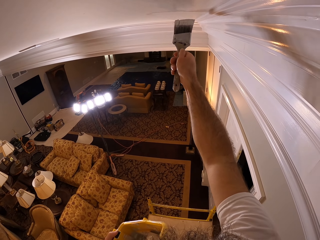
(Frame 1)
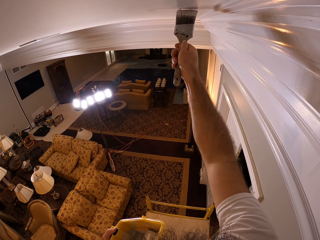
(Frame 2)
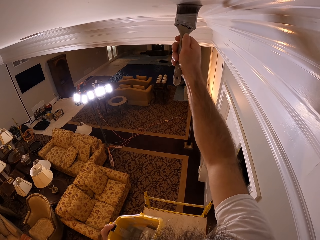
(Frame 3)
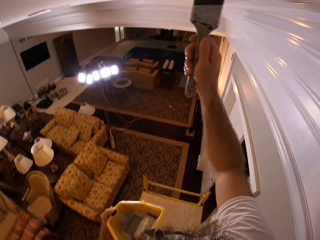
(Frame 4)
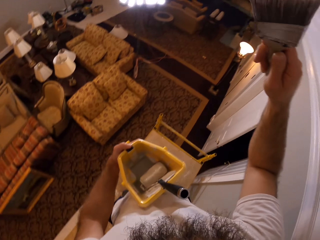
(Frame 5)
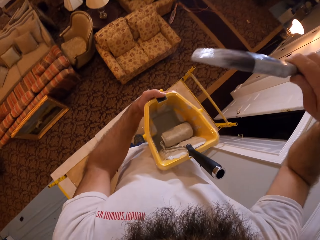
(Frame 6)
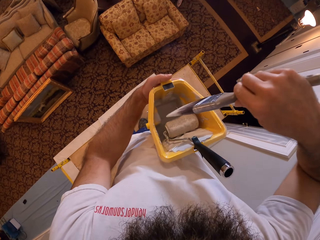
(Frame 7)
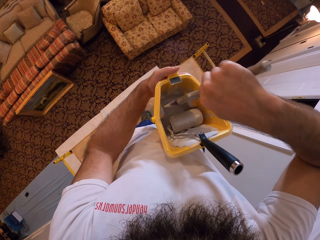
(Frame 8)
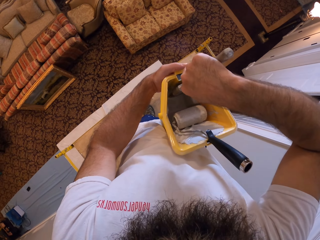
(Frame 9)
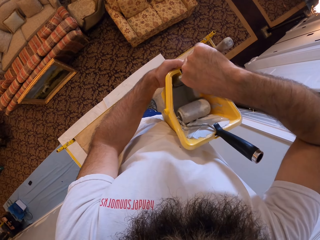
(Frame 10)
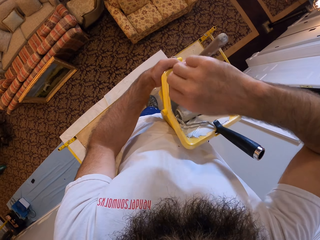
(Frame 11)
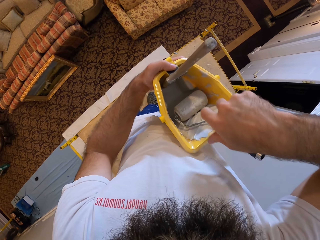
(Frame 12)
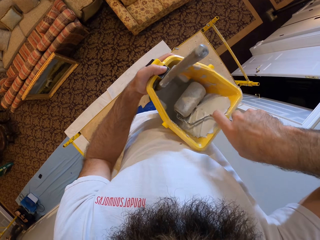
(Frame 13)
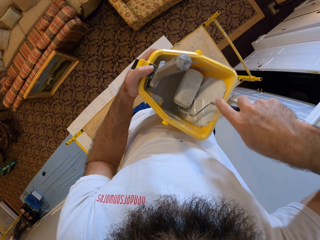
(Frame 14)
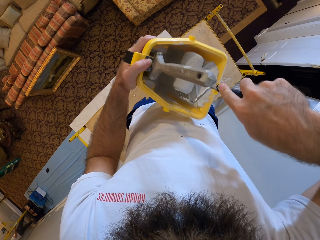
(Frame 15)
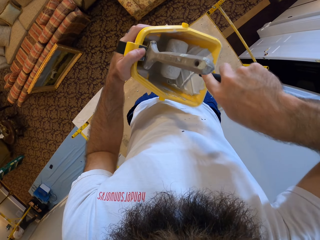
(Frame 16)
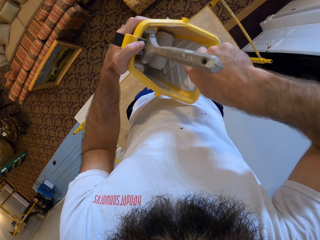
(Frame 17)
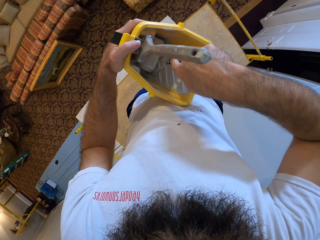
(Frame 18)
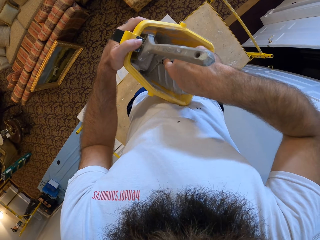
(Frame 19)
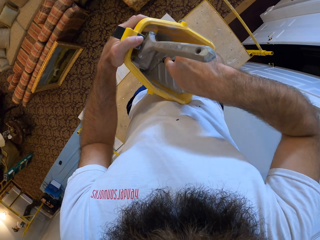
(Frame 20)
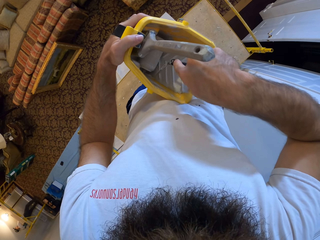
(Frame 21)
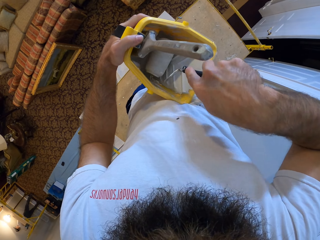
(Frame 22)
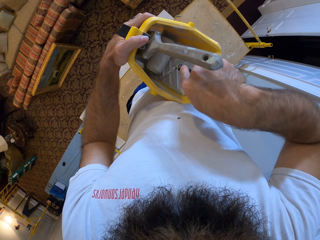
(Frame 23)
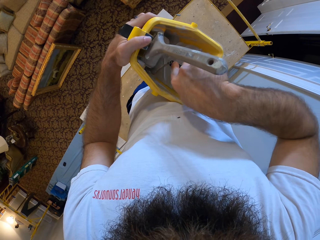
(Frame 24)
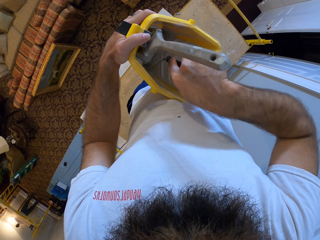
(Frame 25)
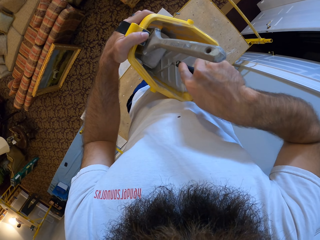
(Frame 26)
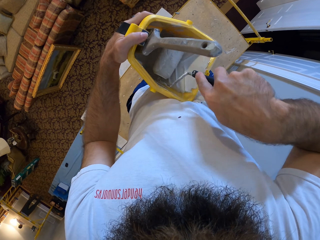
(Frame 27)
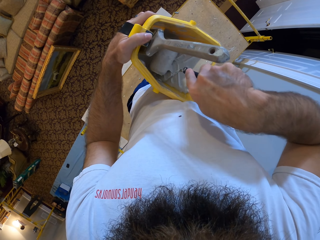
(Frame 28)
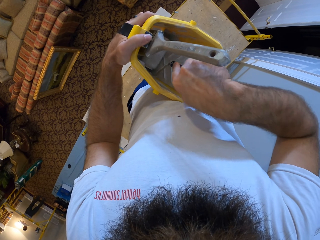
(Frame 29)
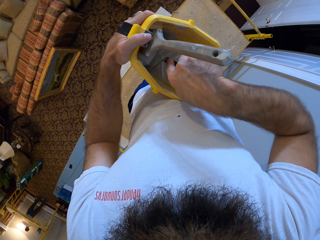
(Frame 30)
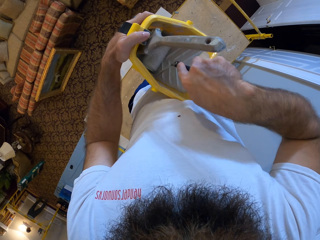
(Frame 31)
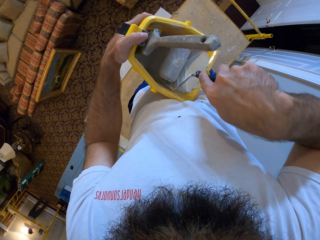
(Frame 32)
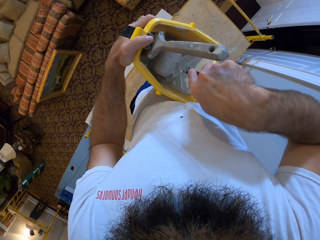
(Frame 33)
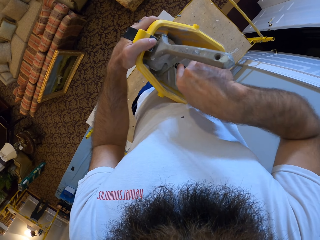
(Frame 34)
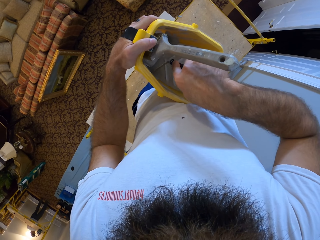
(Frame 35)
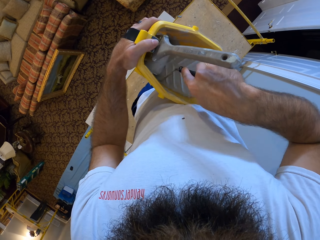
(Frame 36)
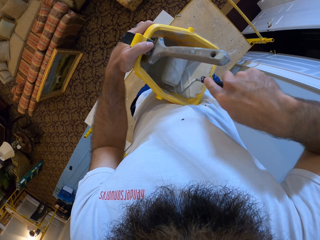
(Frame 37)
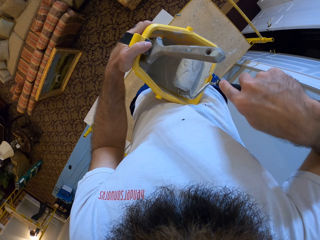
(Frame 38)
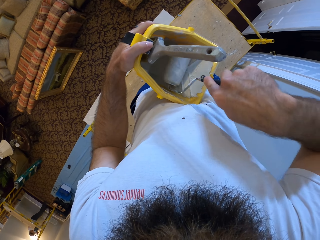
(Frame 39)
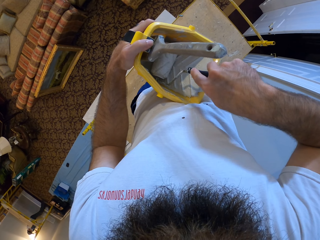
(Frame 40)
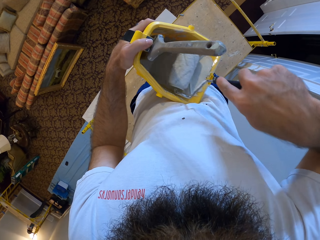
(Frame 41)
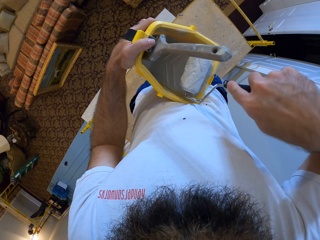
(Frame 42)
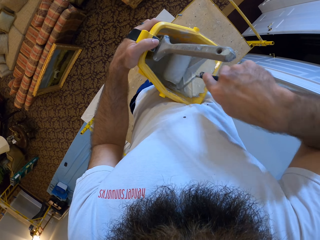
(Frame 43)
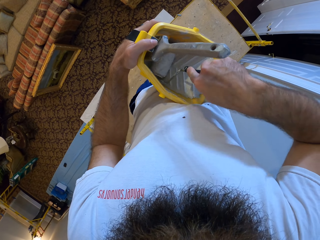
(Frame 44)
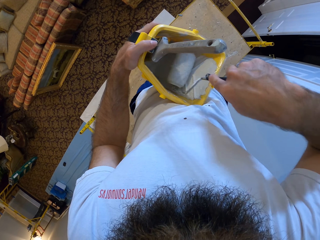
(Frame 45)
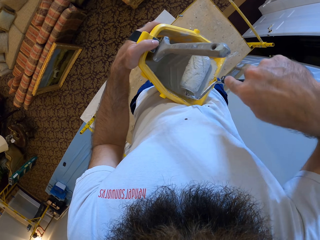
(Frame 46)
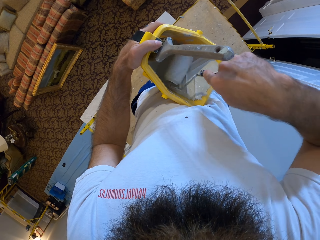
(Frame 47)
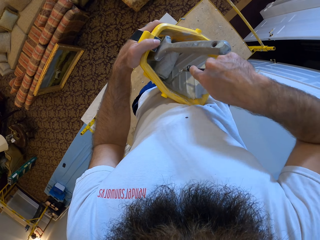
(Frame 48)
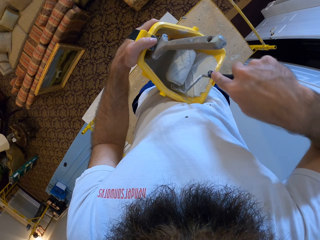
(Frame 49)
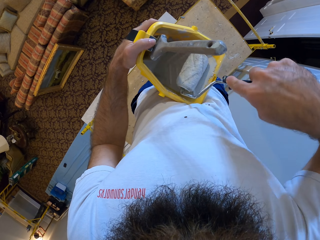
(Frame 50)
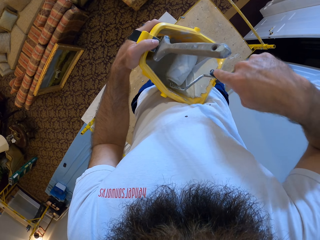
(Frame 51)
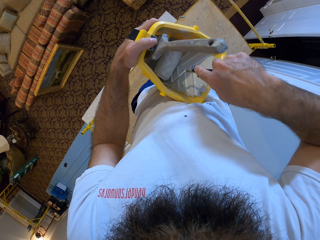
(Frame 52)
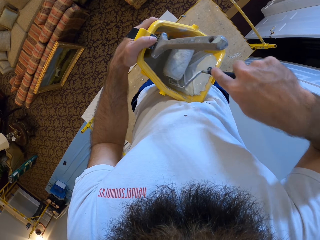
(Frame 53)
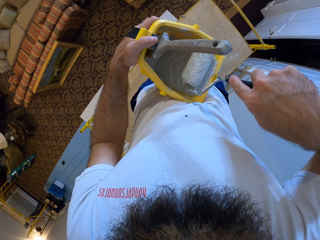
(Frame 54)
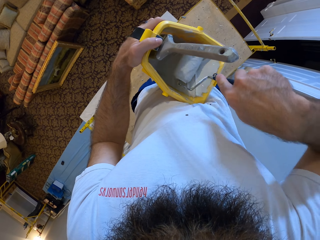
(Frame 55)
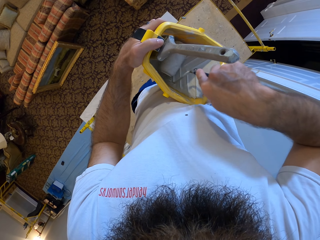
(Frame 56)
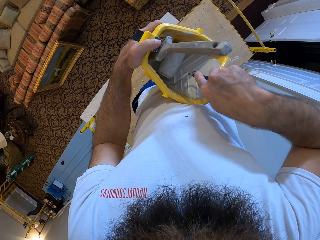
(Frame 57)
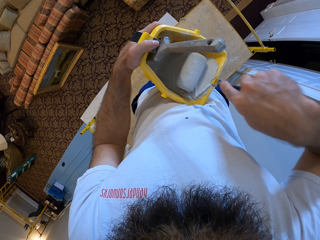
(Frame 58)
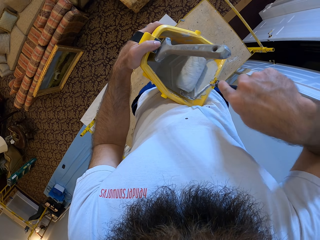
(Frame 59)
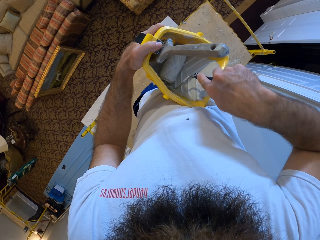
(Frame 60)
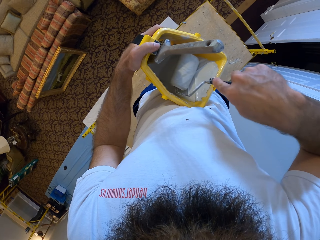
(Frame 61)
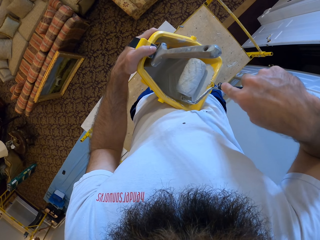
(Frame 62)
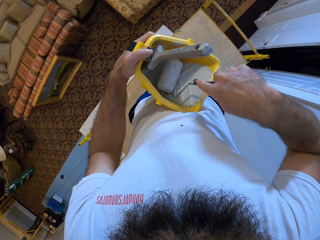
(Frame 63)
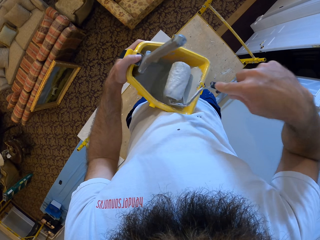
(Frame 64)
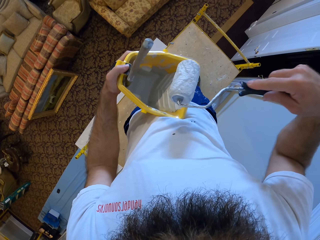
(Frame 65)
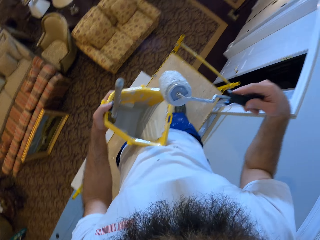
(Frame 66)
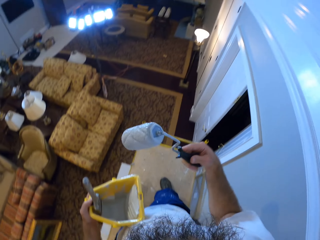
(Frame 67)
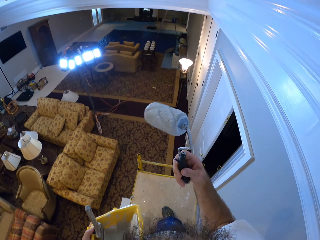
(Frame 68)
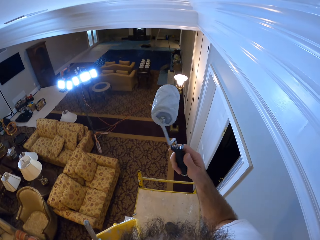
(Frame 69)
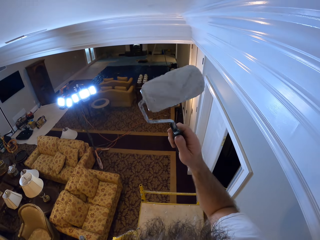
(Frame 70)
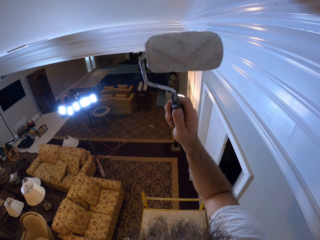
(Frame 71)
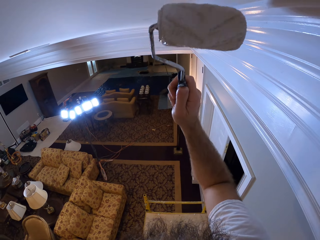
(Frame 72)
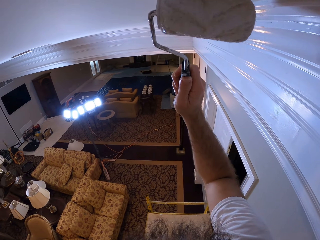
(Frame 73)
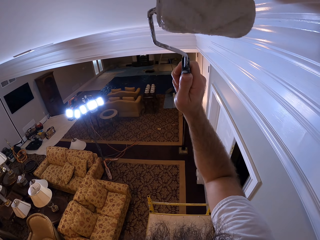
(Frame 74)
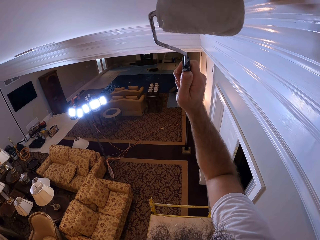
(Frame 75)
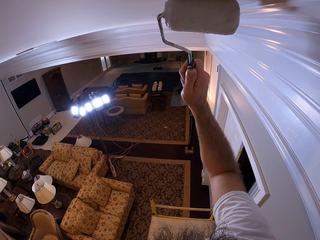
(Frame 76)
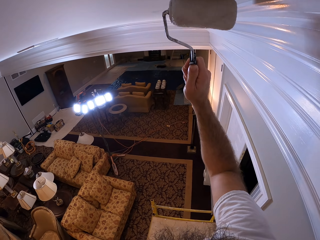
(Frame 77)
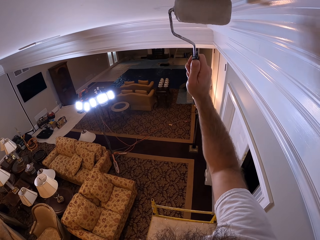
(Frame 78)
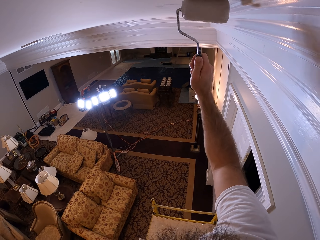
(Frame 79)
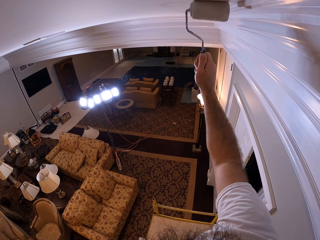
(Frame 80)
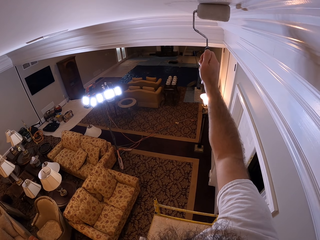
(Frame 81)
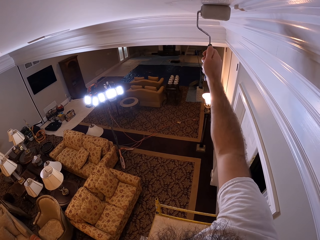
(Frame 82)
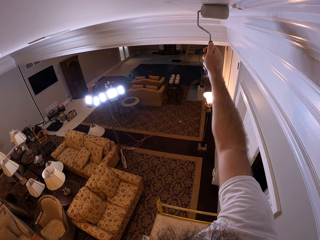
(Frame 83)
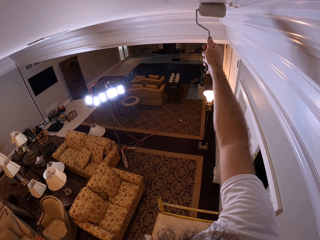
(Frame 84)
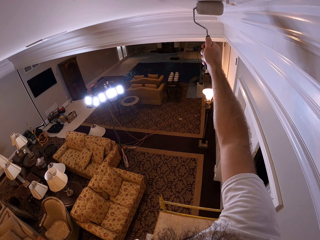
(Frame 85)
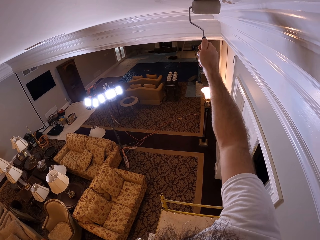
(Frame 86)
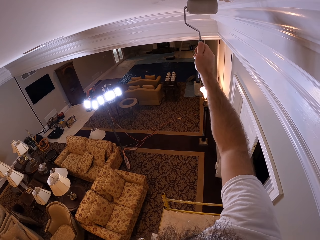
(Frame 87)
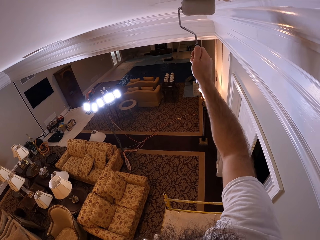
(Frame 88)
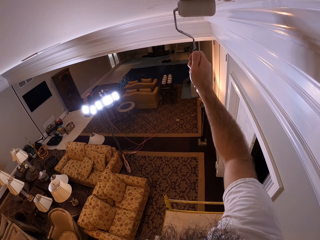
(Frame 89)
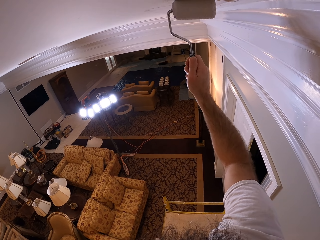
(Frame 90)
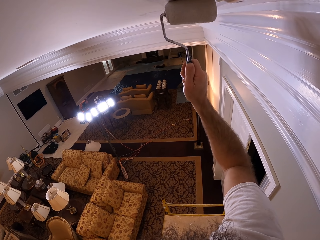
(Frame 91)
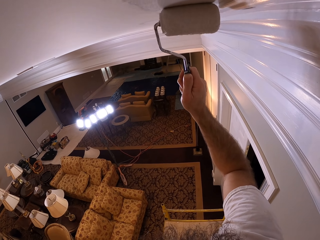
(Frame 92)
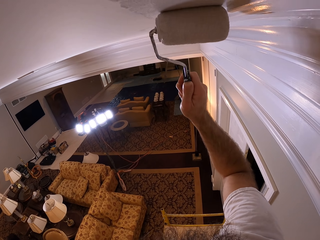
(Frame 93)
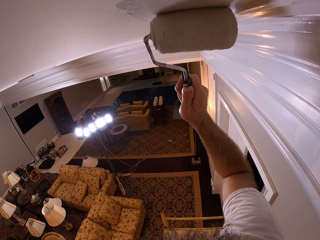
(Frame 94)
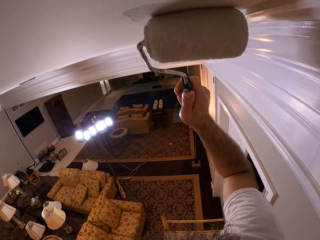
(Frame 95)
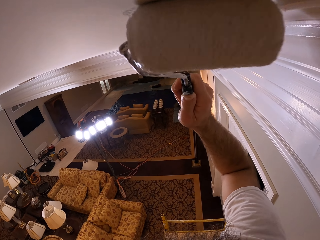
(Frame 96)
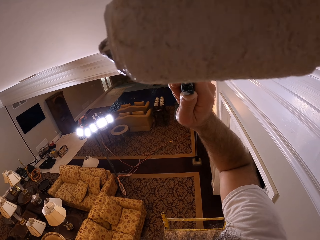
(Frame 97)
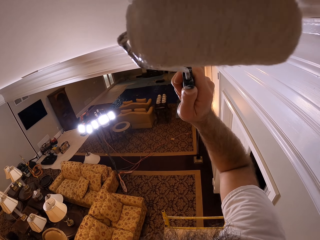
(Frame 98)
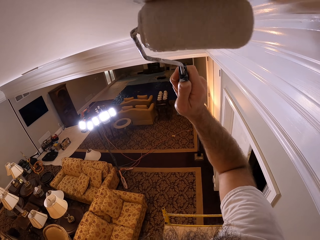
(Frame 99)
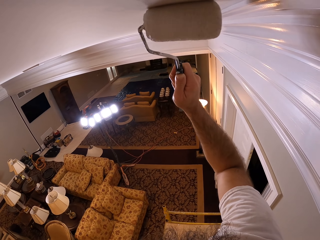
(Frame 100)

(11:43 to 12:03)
The camera wearer drops the paint brush in the paint plastic with his right hand. He picks up a paint roller from the paint plastic with his right hand. He rolls the paint roller into the paint in the paint plastic with his right hand. He paints the ceiling with the paint roller in his right hand.

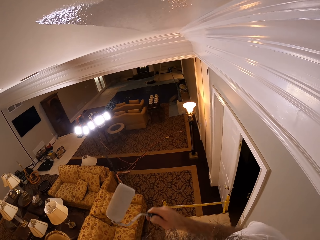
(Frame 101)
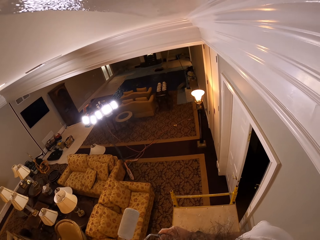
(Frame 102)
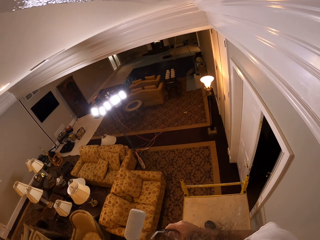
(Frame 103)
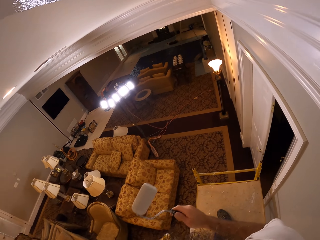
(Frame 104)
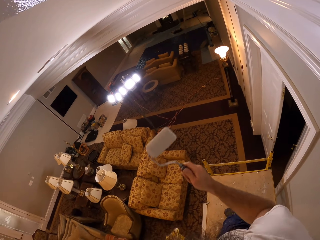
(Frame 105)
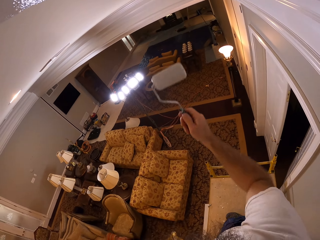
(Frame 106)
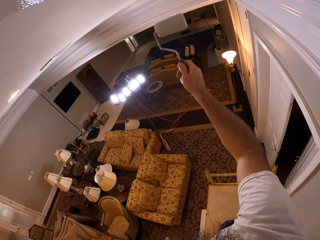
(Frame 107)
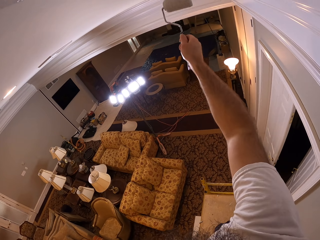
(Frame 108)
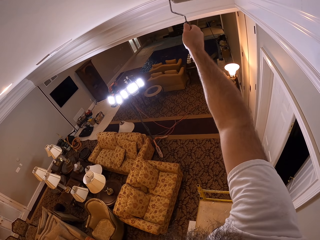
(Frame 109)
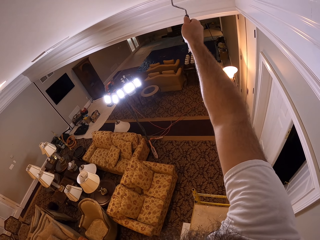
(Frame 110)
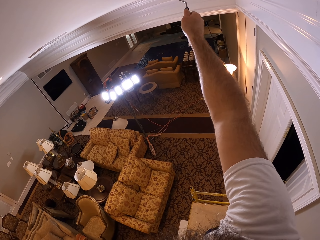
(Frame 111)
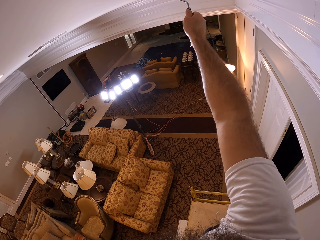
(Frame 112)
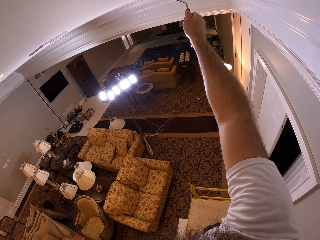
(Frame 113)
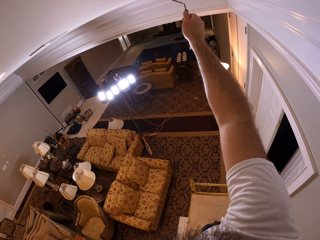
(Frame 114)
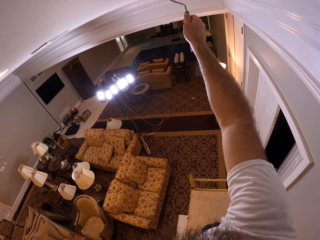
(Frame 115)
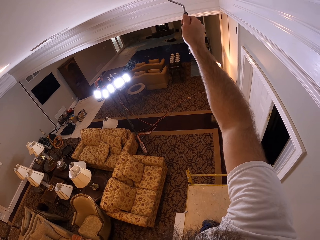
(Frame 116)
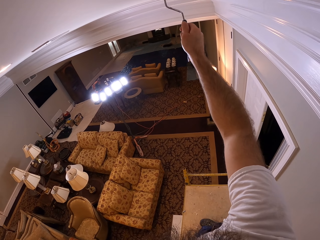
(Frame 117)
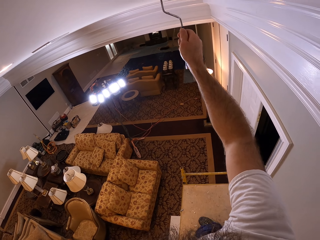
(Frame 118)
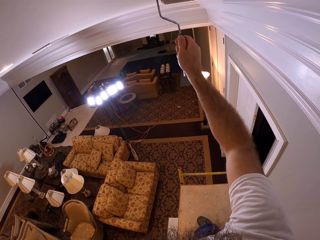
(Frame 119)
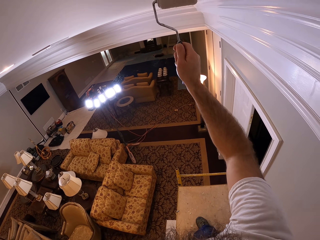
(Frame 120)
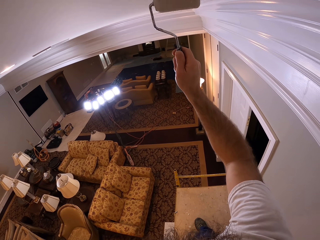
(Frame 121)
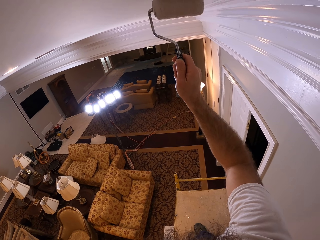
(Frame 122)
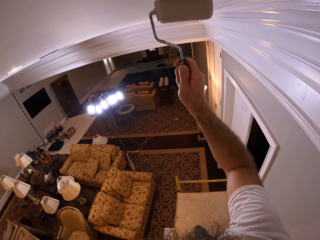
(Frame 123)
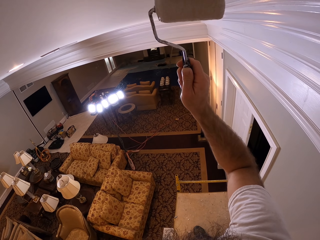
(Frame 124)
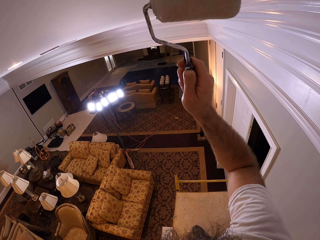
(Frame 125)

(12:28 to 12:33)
The camera wearer paints the ceiling with the paint roller in his right hand.
